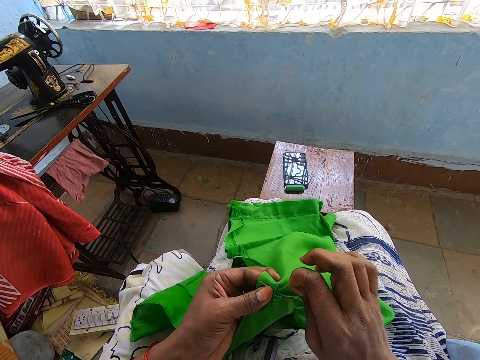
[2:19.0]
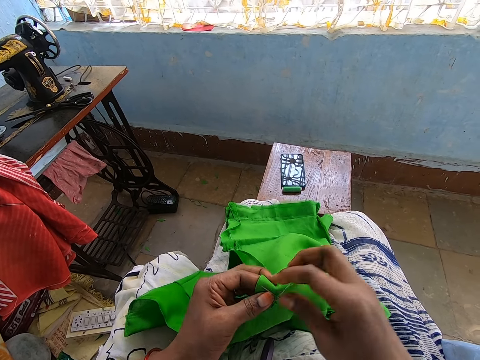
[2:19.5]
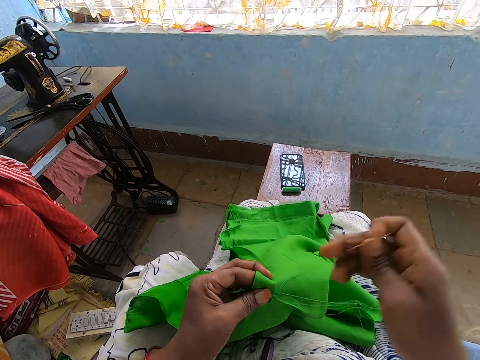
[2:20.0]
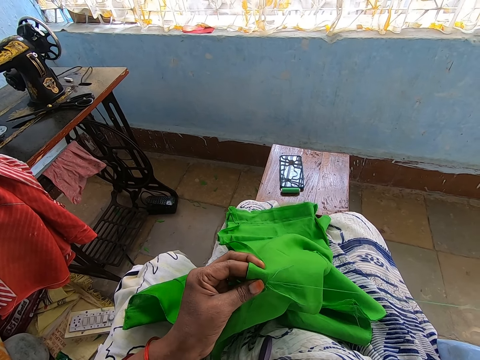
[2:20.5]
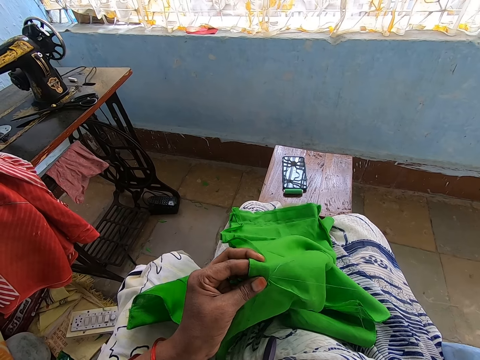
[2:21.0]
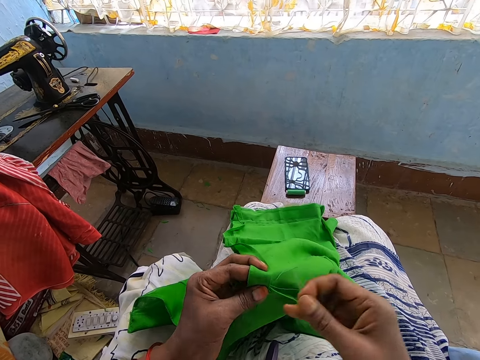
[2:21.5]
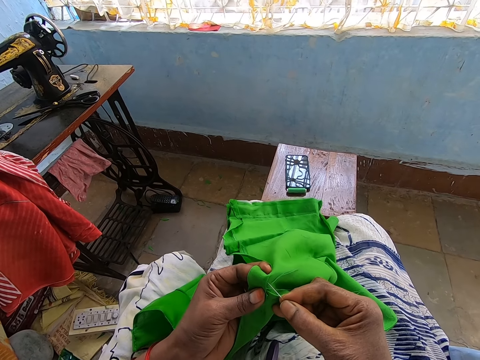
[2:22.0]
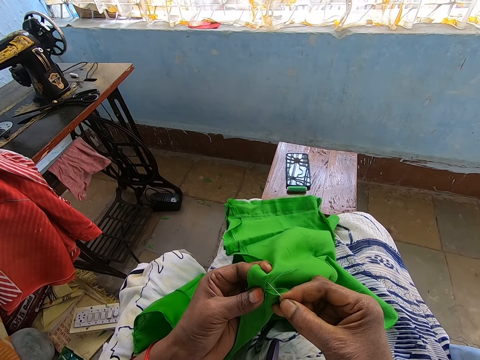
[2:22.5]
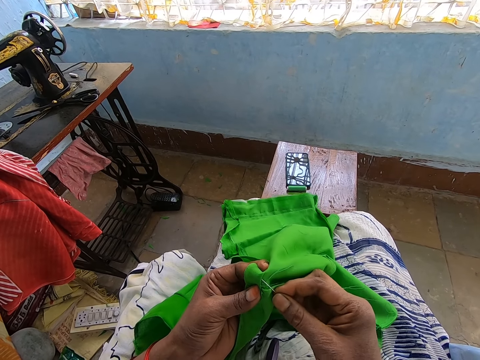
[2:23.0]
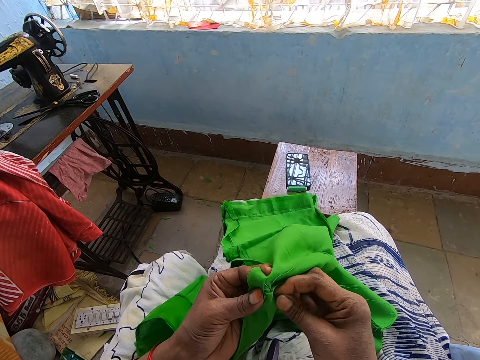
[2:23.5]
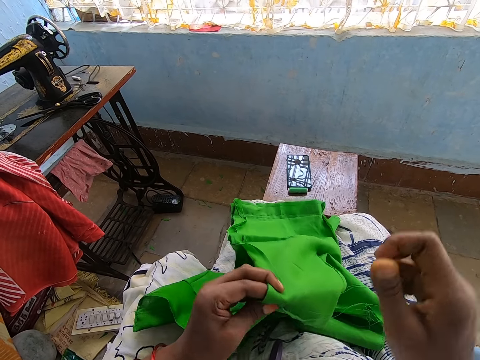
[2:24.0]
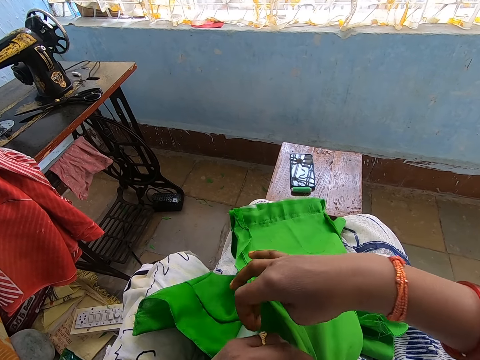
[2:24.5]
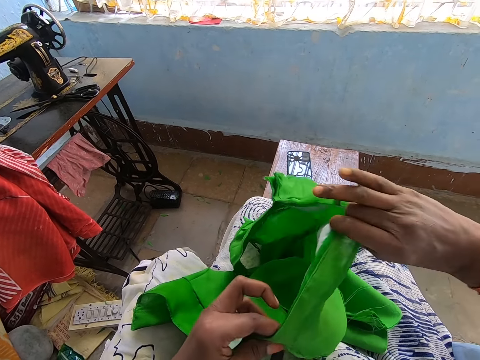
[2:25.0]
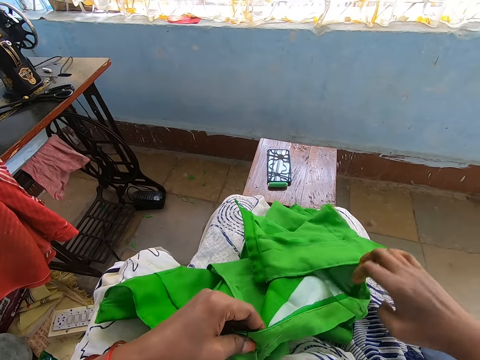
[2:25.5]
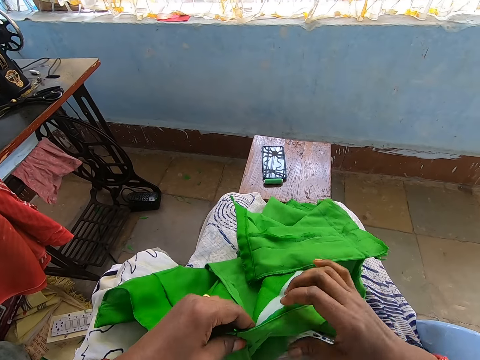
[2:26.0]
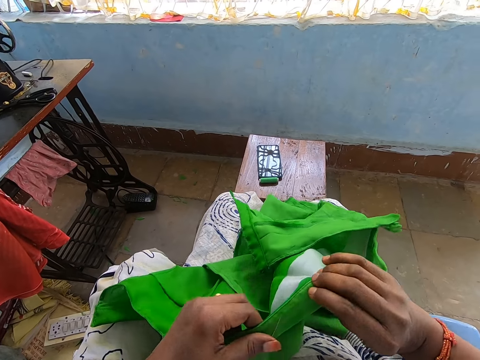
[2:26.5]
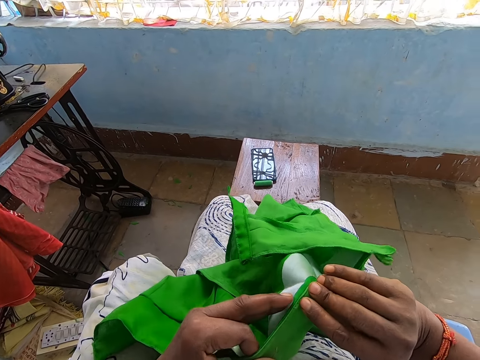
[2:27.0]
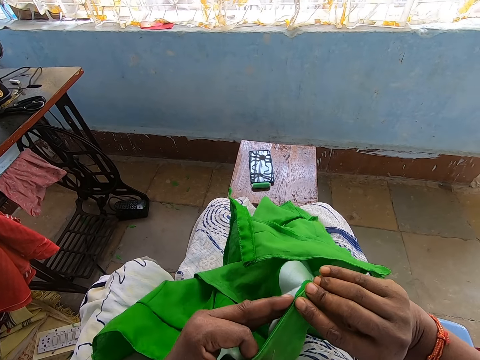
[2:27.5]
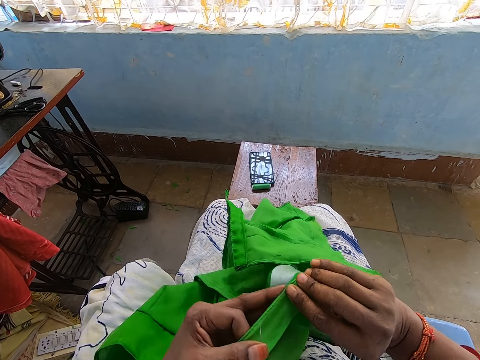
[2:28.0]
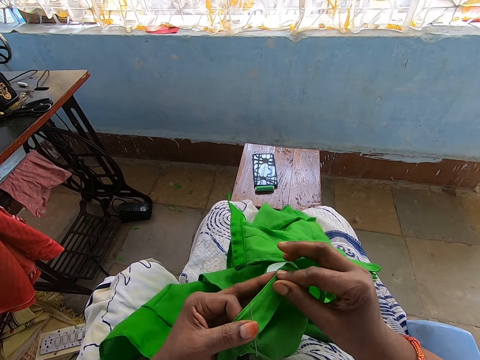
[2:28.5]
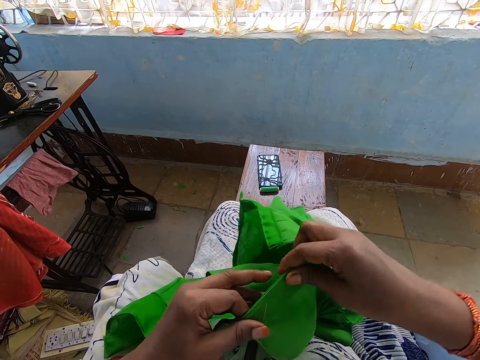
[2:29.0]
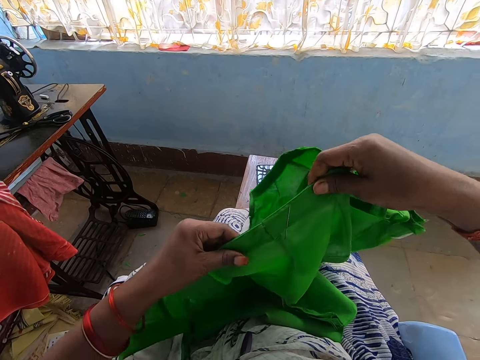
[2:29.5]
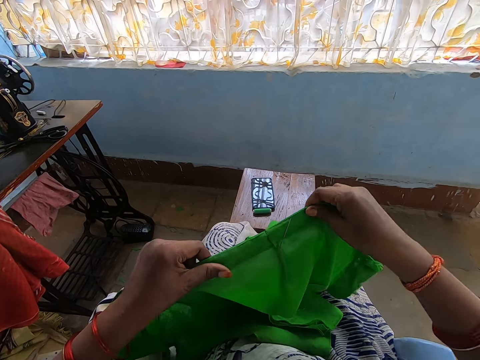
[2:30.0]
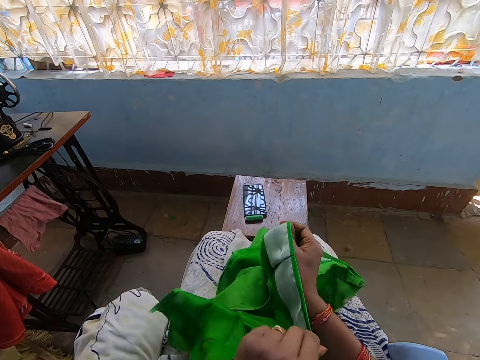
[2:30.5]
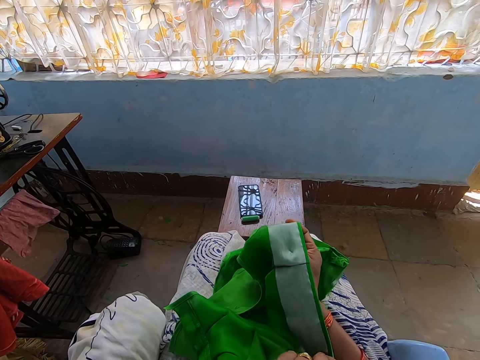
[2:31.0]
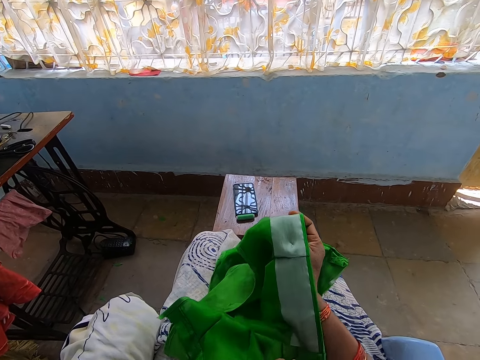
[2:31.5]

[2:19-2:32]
The camera wearer removes a thread with her right hand. She sews the cloth with the needle in her right hand. She turns the cloth with her right hand. She adjusts the cloth with her hands.

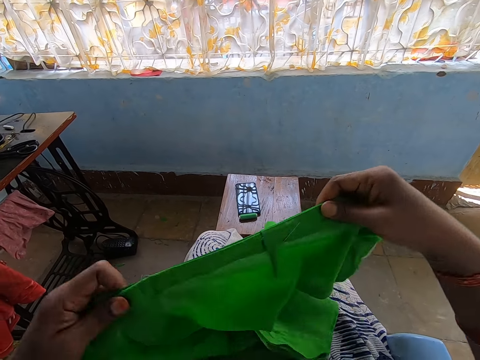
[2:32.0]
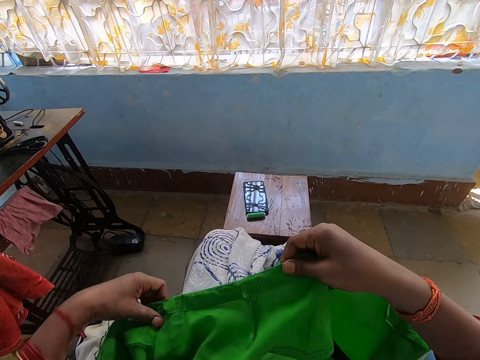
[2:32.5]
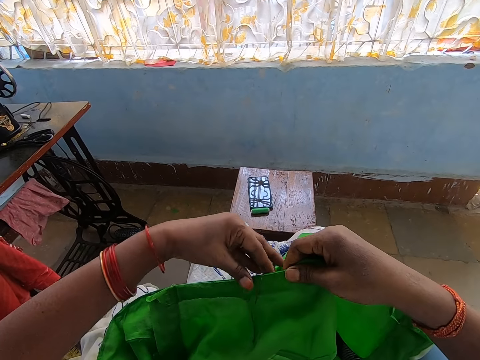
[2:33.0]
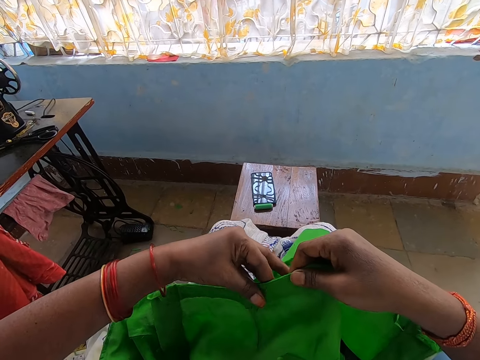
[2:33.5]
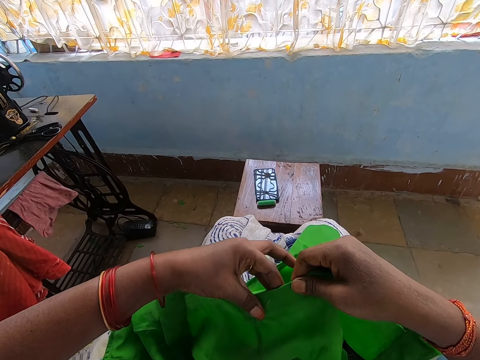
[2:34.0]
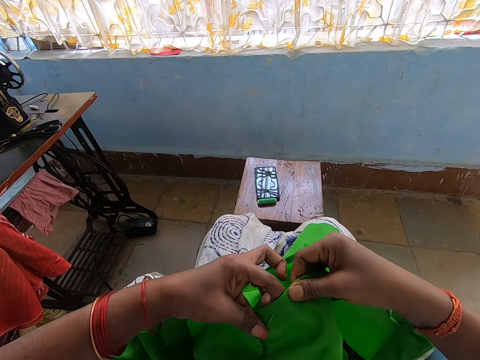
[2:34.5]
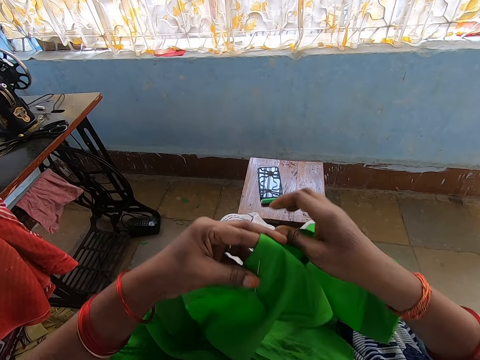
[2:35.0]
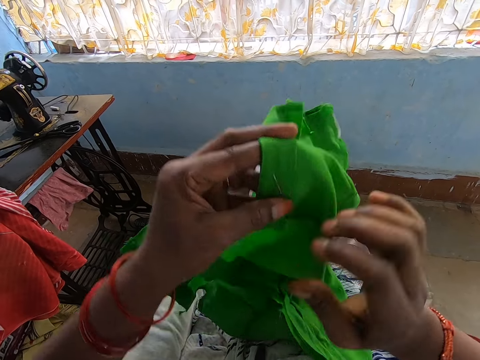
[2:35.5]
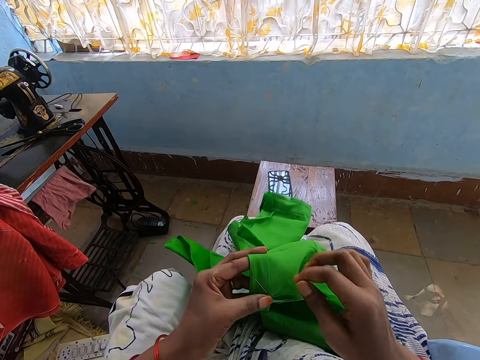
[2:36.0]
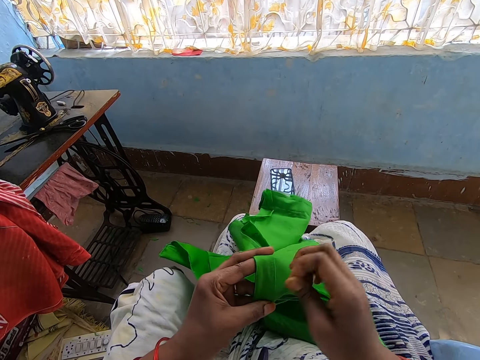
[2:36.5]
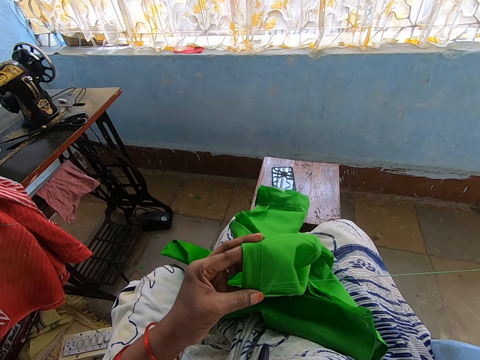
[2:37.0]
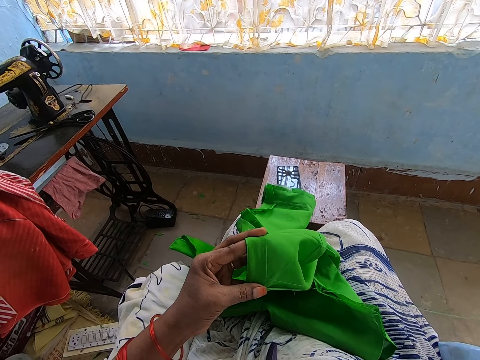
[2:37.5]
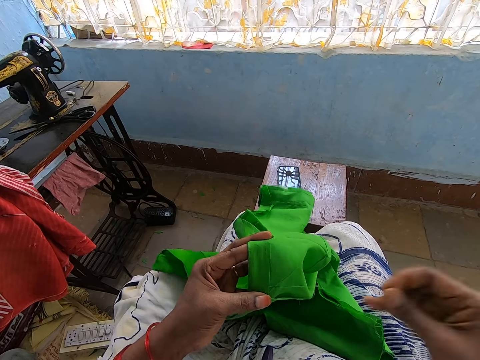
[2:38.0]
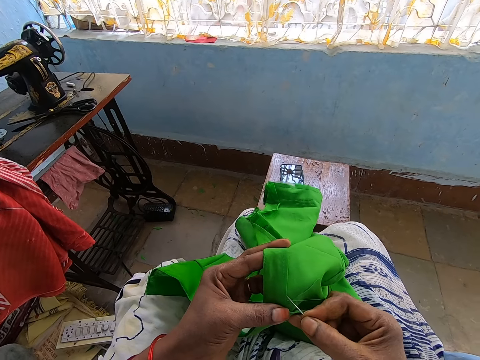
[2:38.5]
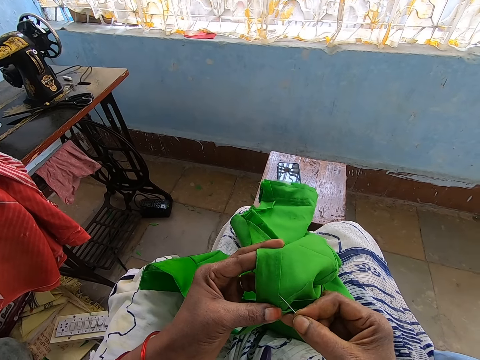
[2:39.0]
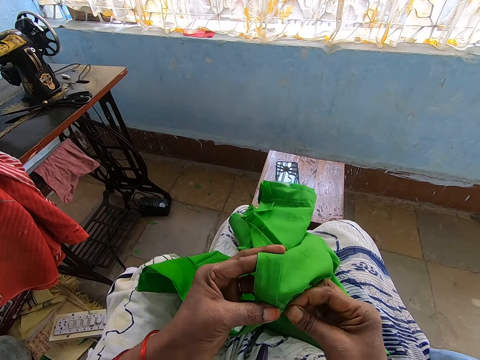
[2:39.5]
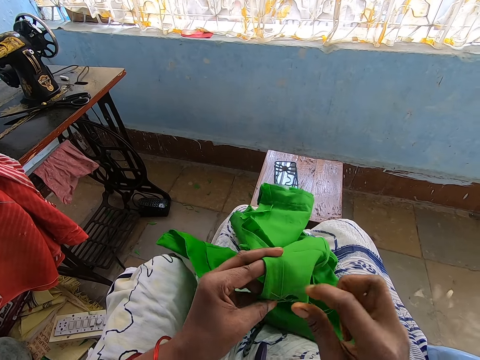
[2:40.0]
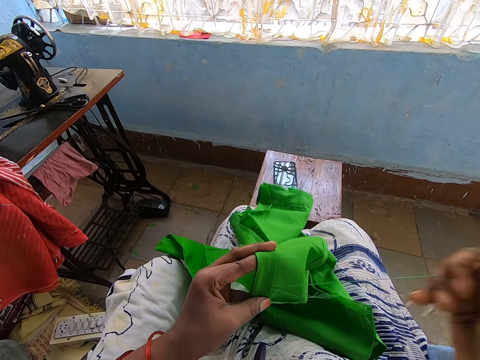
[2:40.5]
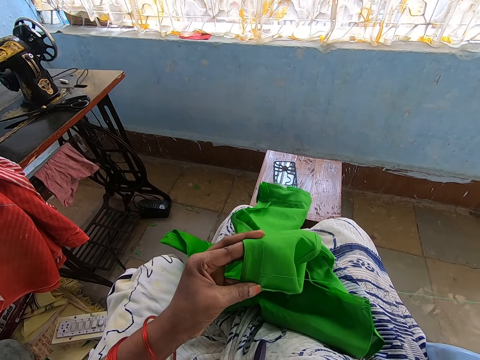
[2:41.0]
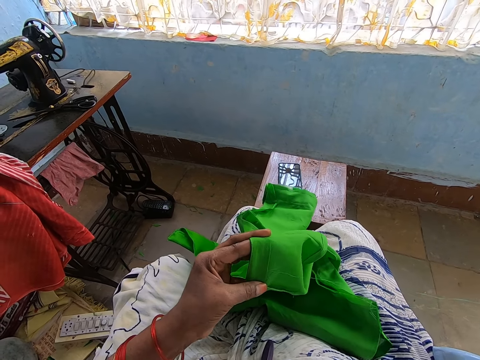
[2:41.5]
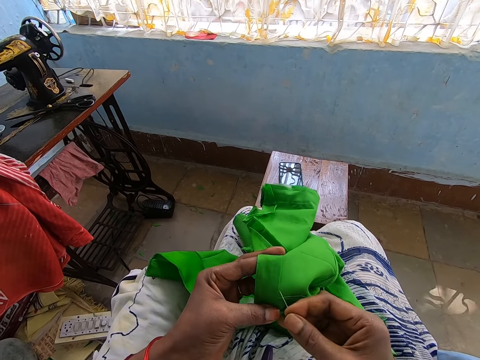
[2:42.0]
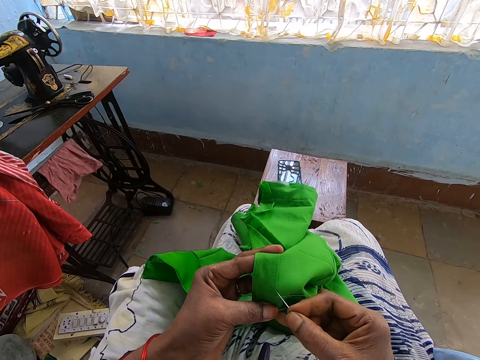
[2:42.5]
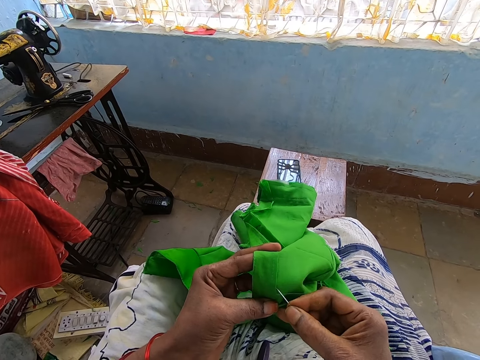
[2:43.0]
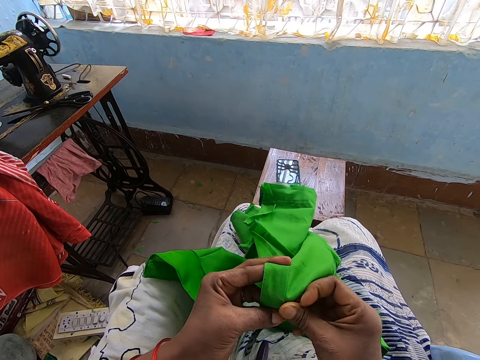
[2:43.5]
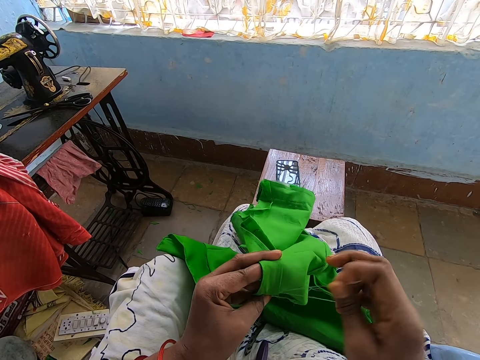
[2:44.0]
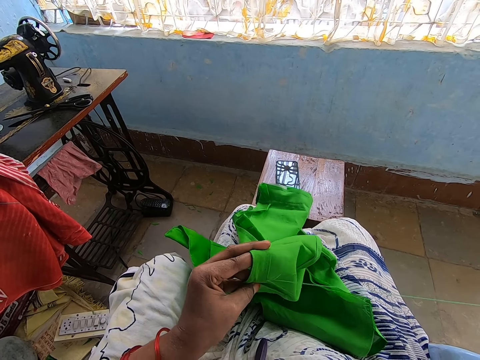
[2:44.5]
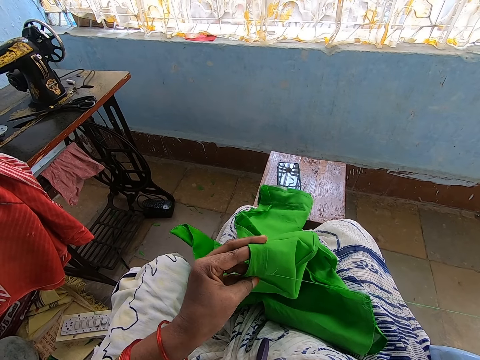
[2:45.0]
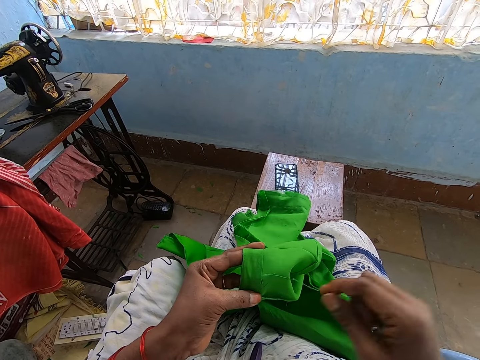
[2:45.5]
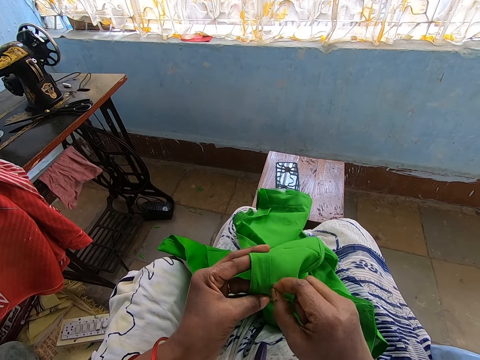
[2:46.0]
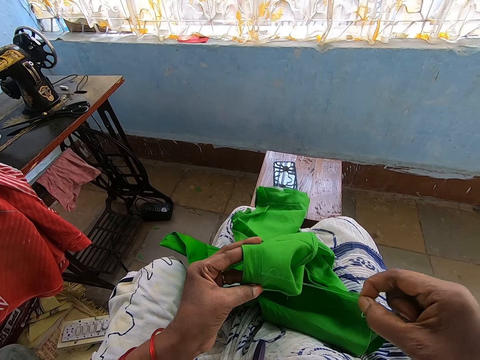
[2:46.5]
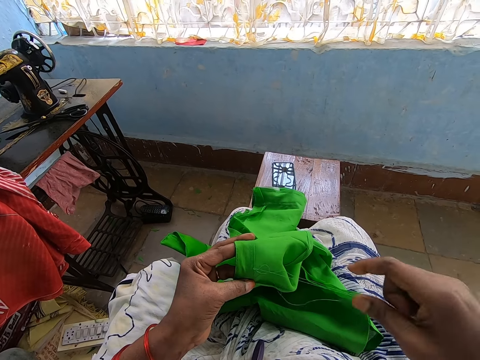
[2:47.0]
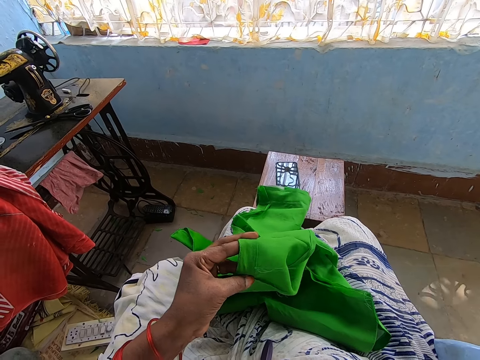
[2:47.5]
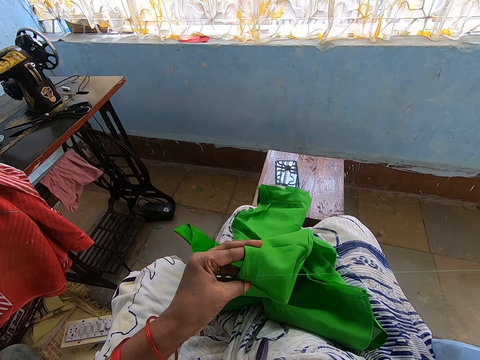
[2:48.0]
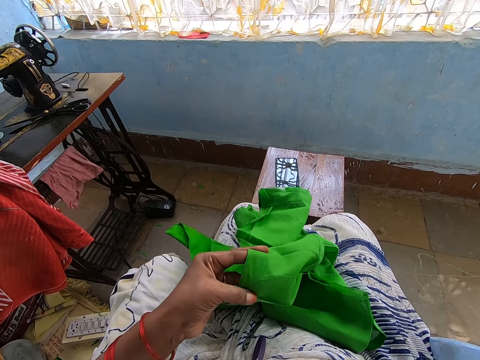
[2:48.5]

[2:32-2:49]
The camera wearer folds the cloth with her hands. She adjusts the cloth with her left hand. She sews the cloth with the needle in her right hand. She pulls a thread from the cloth with her right hand.
